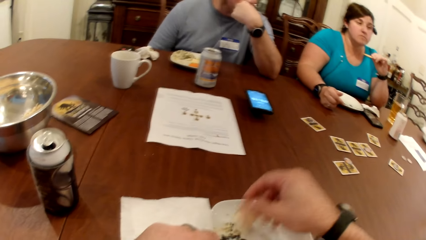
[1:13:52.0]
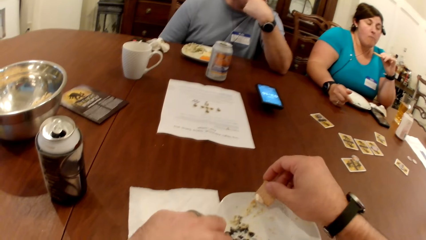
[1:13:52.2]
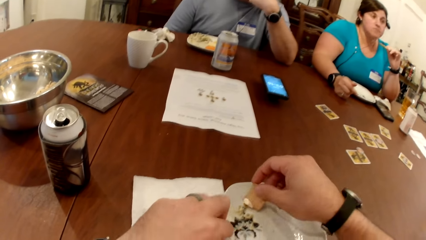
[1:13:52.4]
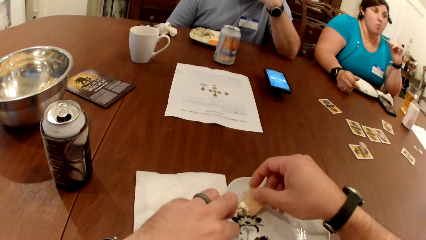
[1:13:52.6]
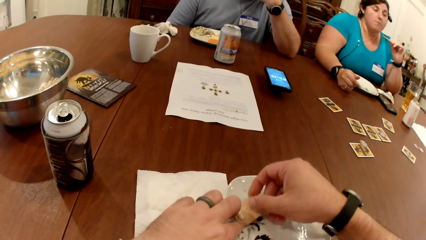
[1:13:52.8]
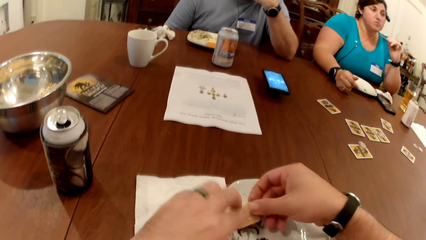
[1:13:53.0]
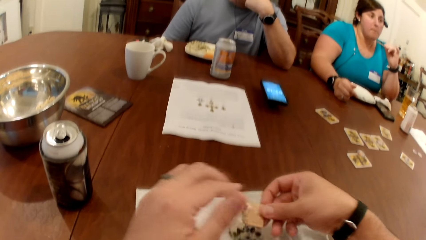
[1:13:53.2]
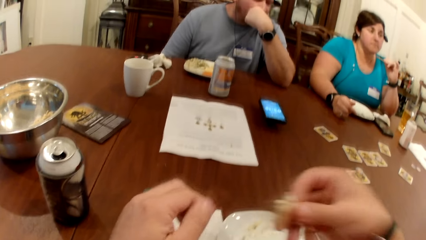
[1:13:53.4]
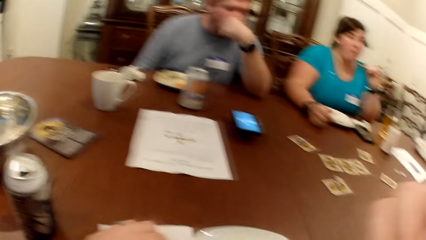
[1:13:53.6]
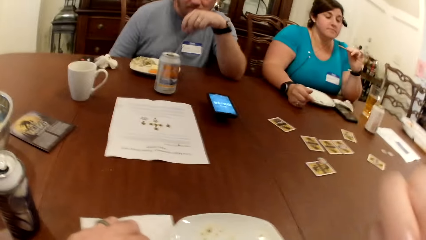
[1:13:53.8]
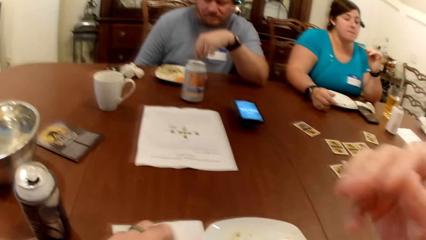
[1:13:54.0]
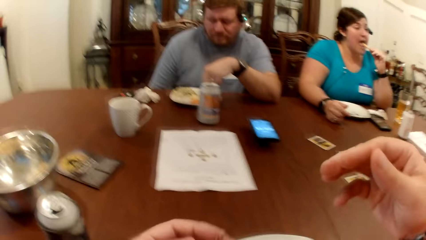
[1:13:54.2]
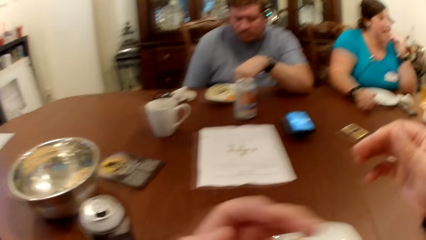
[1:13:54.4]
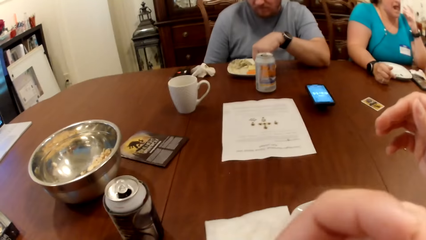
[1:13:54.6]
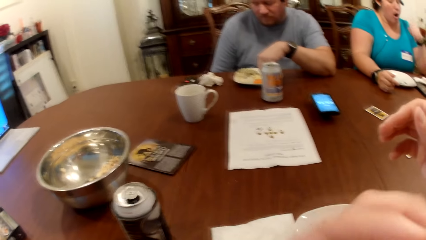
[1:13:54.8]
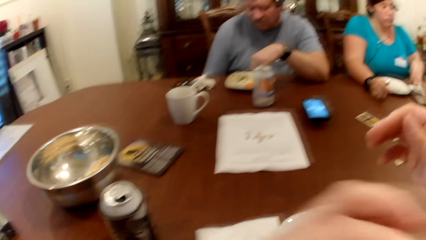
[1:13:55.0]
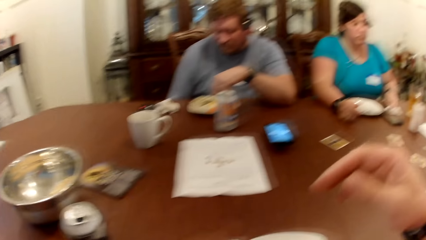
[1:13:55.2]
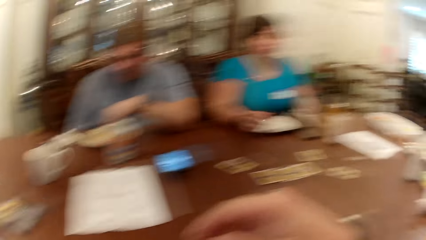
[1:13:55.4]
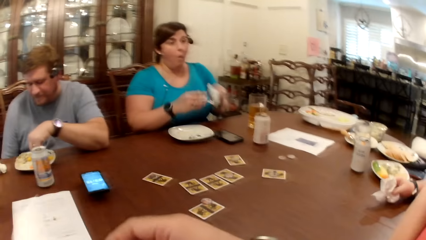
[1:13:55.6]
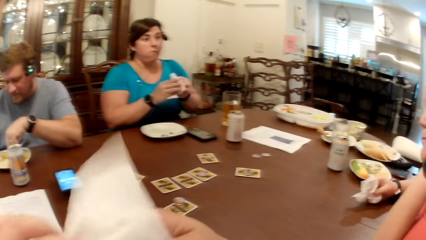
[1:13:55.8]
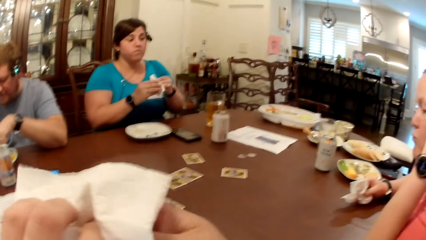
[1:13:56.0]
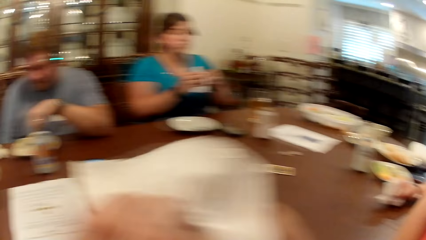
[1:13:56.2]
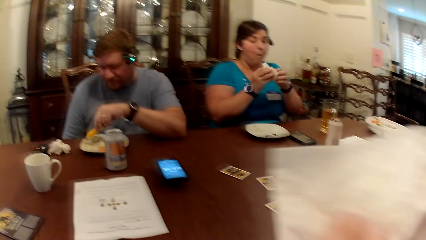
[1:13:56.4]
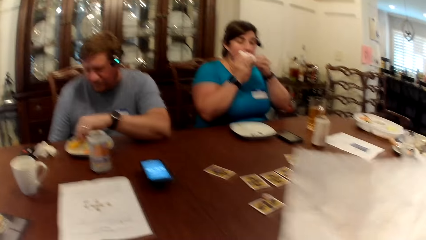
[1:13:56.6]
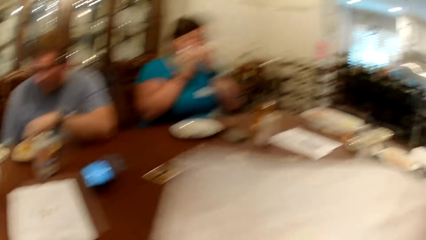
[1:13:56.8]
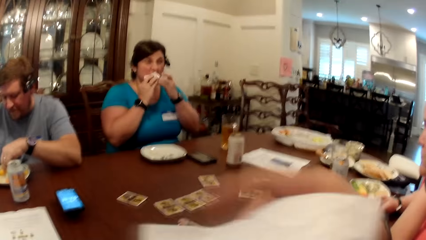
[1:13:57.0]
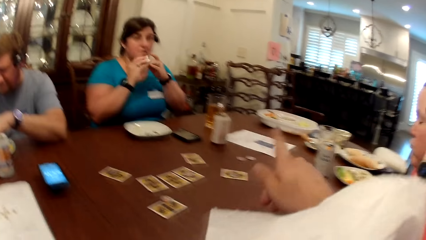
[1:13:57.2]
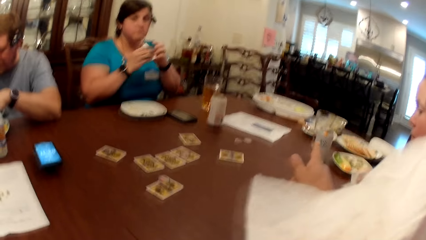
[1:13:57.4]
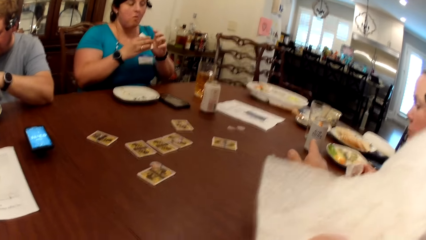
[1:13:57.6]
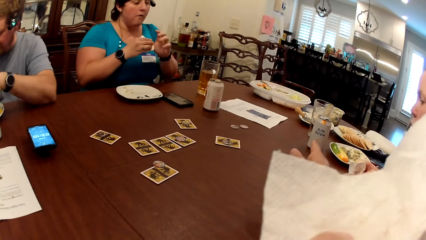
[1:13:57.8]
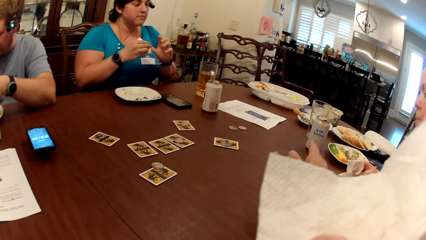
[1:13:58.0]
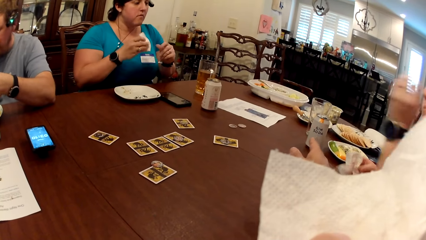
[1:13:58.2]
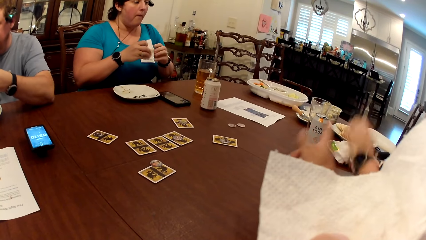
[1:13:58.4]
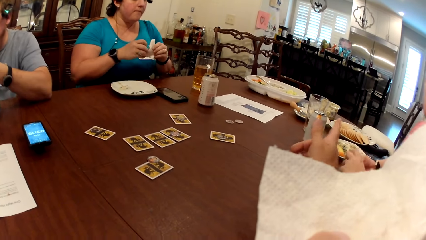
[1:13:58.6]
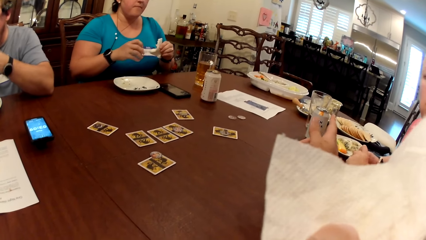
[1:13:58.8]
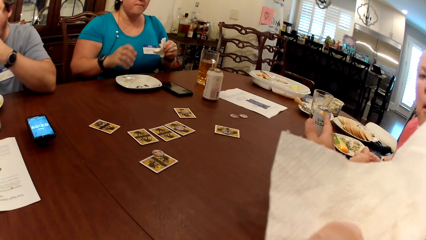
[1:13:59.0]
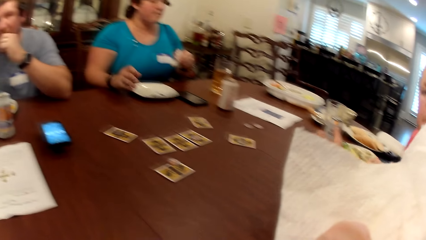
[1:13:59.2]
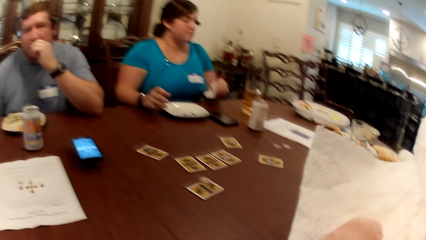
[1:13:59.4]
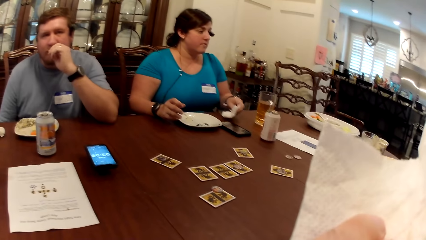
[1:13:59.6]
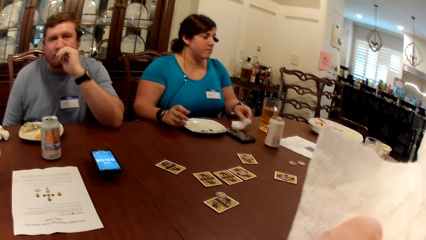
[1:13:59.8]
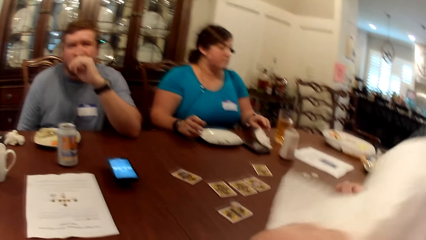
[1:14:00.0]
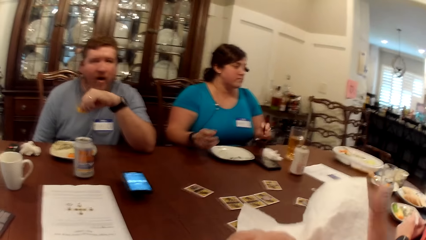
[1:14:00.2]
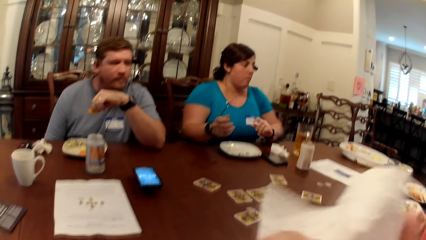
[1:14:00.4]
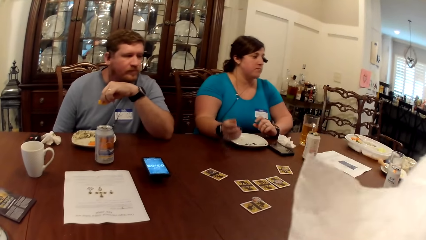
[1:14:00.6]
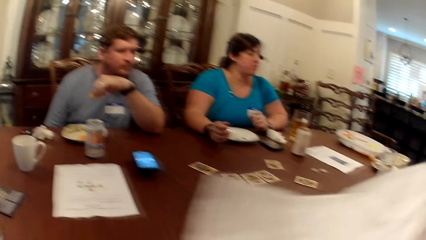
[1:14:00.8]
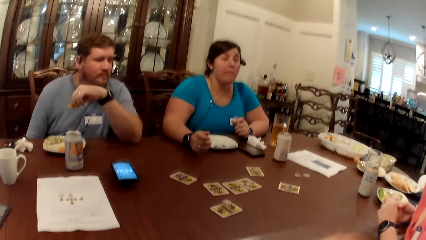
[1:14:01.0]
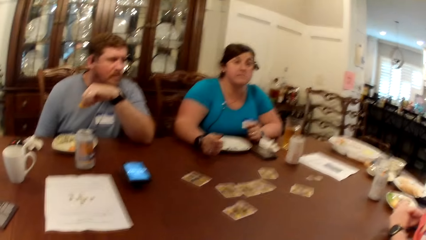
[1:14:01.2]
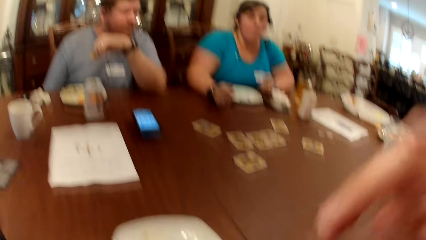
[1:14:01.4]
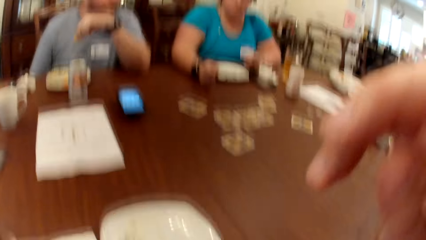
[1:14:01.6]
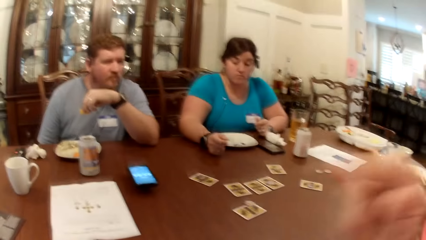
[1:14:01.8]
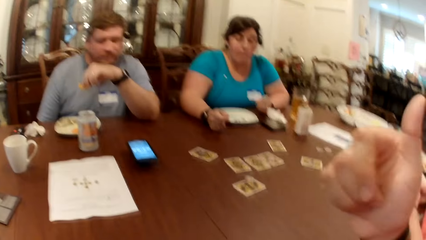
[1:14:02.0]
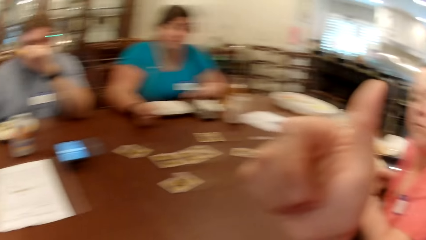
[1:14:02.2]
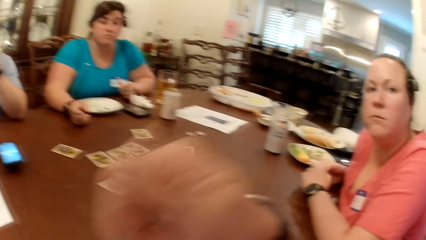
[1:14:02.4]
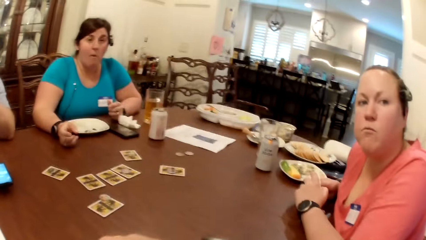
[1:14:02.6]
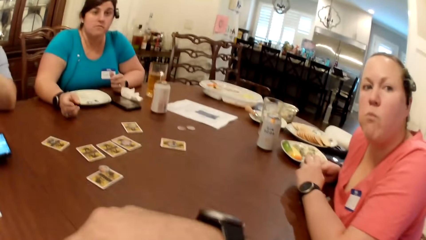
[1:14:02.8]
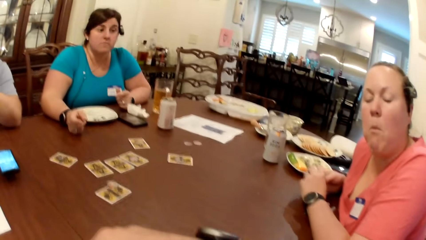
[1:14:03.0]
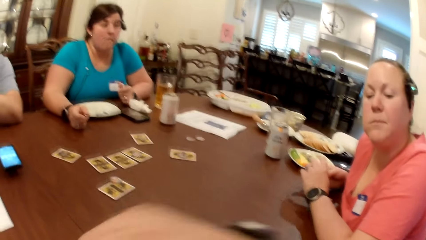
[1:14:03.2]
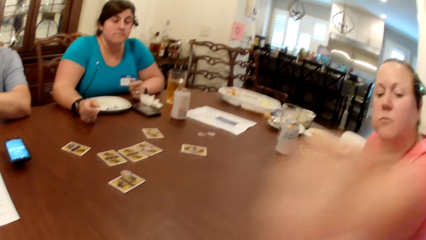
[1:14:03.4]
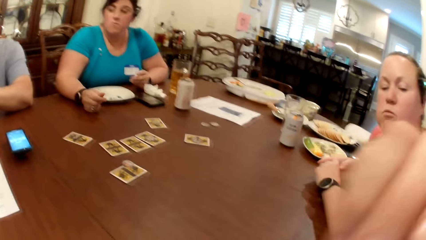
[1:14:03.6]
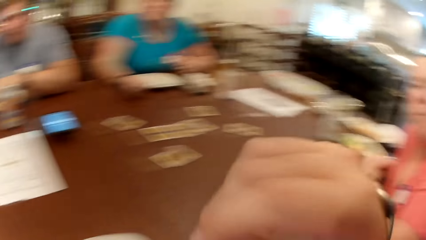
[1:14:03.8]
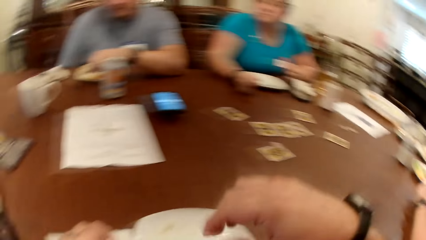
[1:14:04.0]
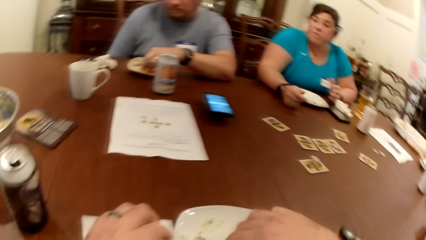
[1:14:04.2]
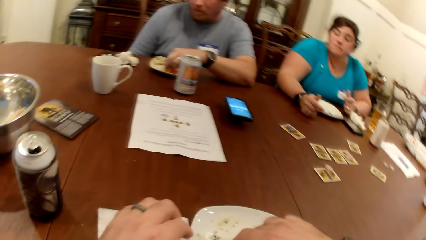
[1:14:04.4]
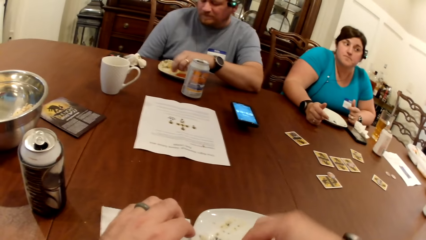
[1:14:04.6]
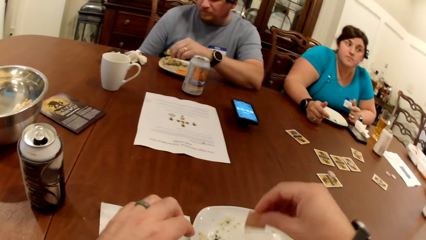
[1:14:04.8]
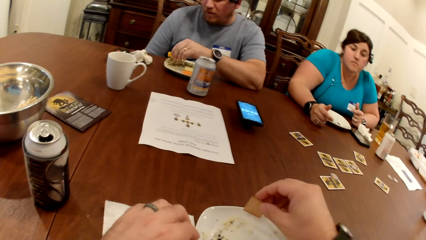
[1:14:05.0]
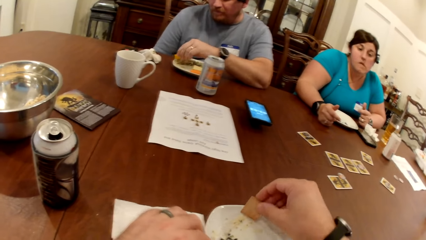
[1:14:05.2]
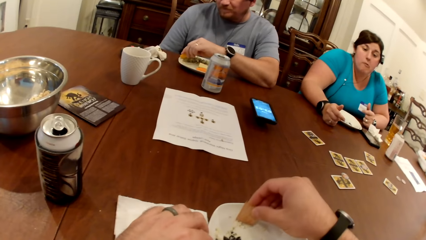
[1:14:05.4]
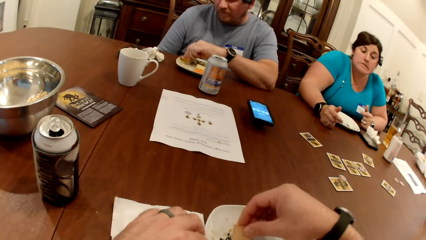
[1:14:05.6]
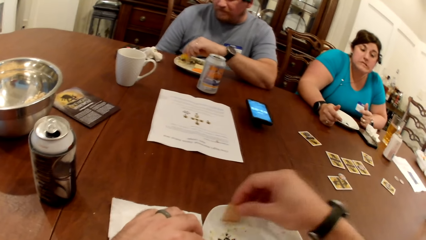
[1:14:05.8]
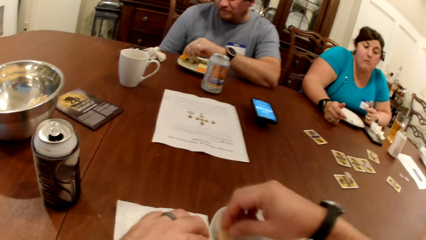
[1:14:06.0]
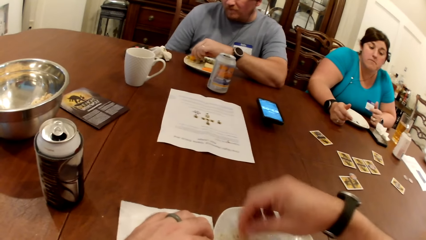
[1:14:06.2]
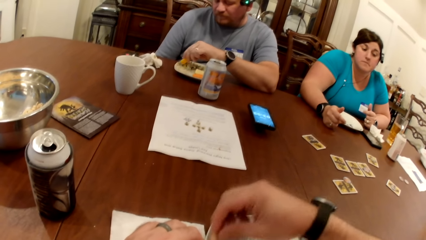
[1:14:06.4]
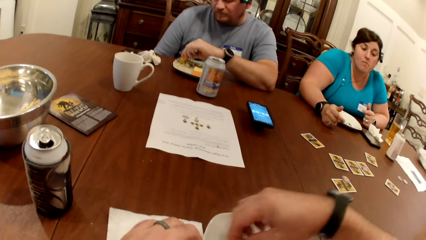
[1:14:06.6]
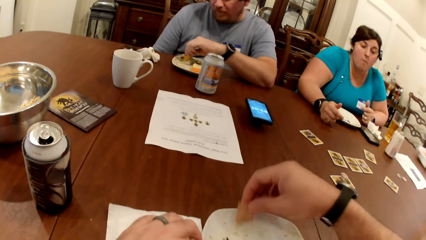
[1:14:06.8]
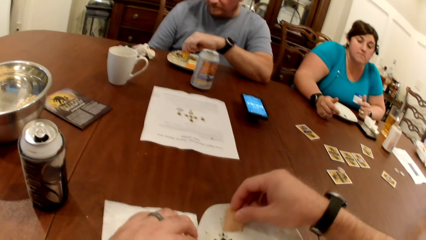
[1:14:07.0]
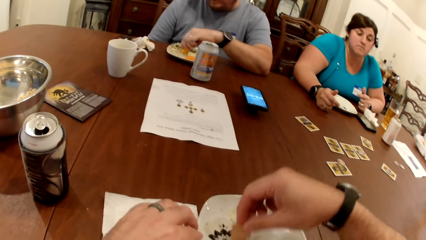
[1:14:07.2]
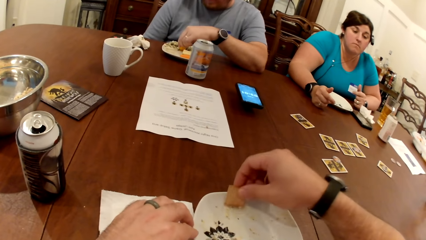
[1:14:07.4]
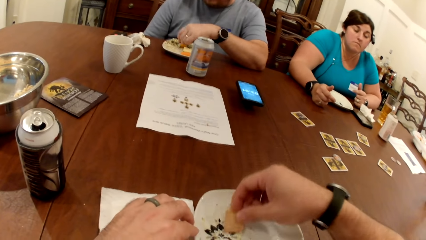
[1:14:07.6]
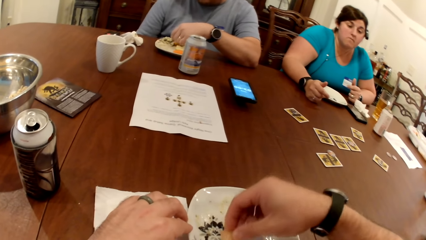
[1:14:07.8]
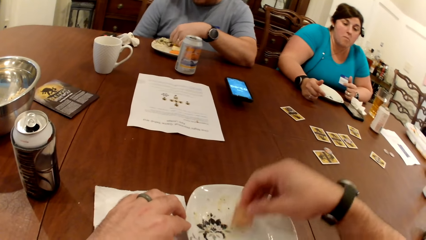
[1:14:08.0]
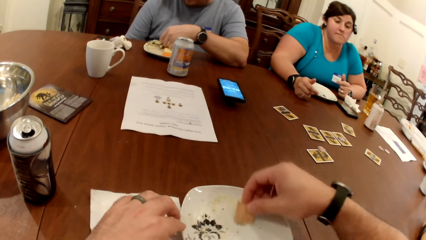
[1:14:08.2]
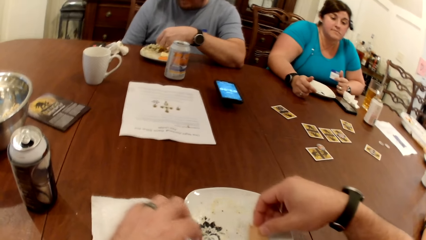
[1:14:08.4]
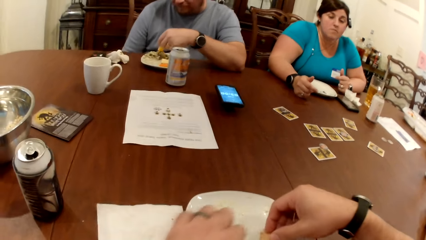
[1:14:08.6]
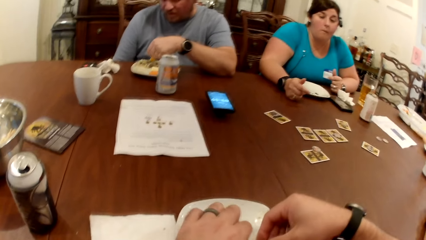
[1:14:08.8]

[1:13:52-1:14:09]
The camera wearer wipes the snack on the plate. He eats the biscuit with his right hand. He moves the snack up. A woman eats the biscuit with her left hand. The camera wearer moves his hand down. He licks his left fingers. A man picks at a carrot in the plate with his left hand. The woman picks the paper towel from the table with her left hand. The camera wearer looks around. He picks the paper towel from the table with his left hand. He wipes both hands with the paper towel. The woman cleans both hands with the paper towel. She cleans her mouth with the paper towel in both hands. She cleans both hands with the paper towel. The camera wearer points his finger forward. Another woman cleans both hands with the paper towel. The man eats the carrot with his left hand. The first woman drops the paper towel on the table with her left hand. The camera wearer moves his hand up. He looks around. He moves his hand. The man picks at the carrot with his left hand. The camera wearer picks at the biscuits and sauce with his right hand.
